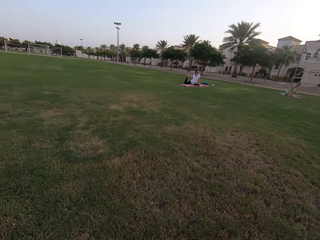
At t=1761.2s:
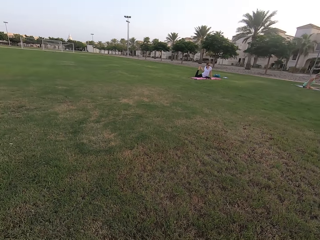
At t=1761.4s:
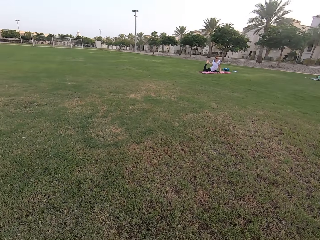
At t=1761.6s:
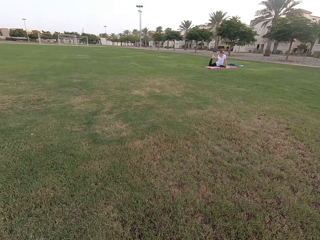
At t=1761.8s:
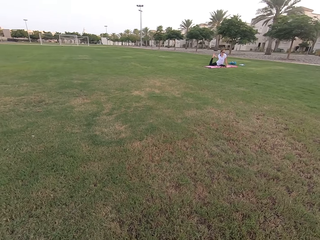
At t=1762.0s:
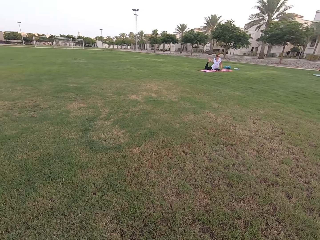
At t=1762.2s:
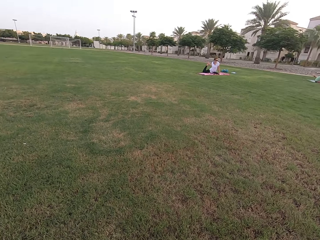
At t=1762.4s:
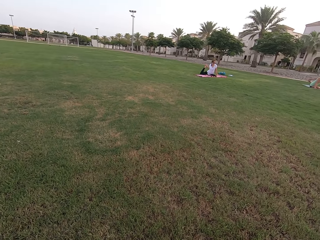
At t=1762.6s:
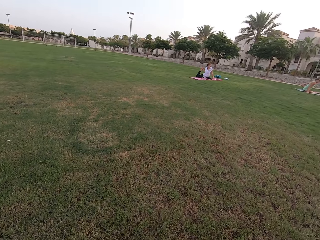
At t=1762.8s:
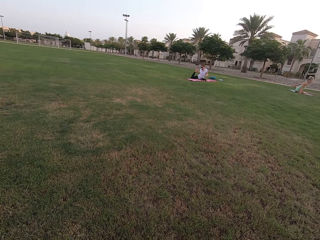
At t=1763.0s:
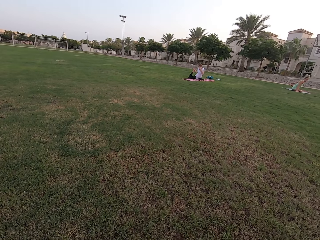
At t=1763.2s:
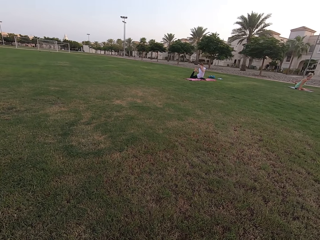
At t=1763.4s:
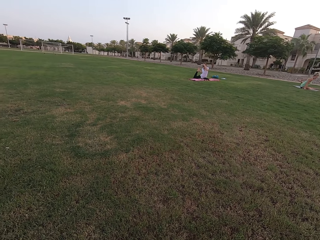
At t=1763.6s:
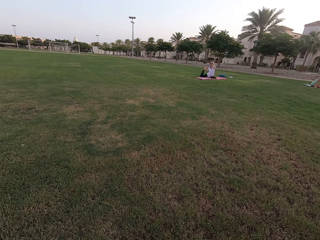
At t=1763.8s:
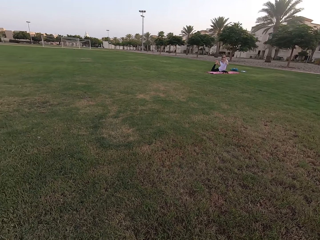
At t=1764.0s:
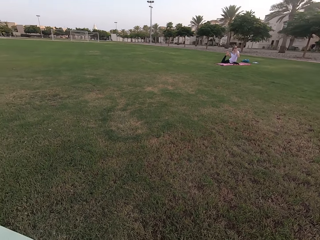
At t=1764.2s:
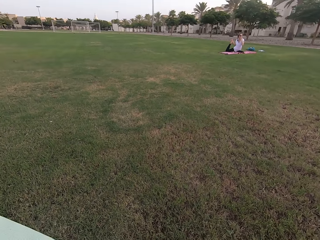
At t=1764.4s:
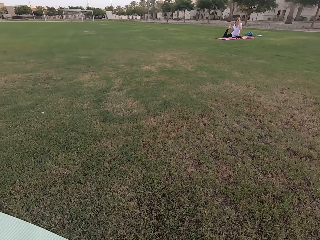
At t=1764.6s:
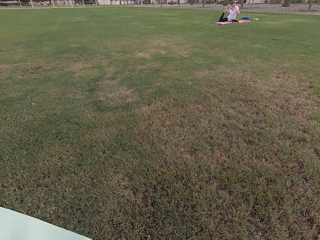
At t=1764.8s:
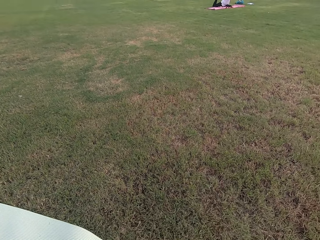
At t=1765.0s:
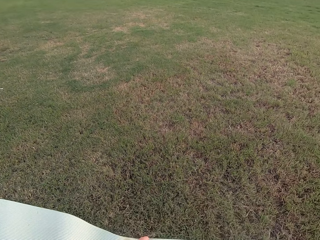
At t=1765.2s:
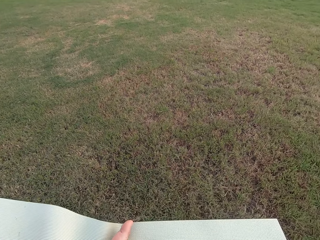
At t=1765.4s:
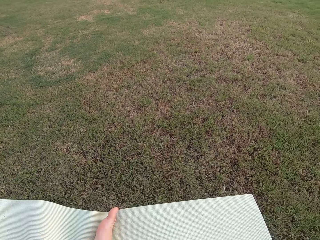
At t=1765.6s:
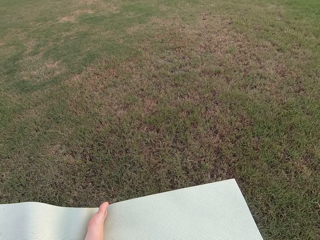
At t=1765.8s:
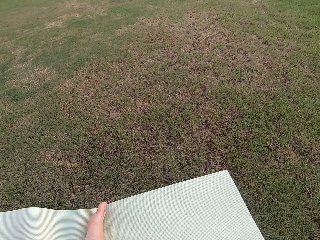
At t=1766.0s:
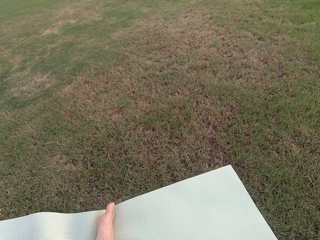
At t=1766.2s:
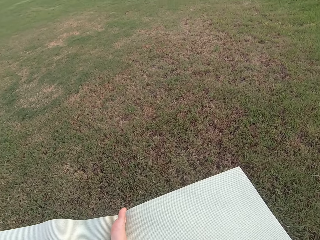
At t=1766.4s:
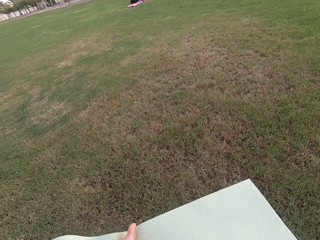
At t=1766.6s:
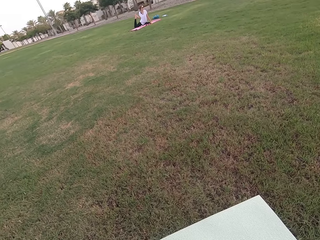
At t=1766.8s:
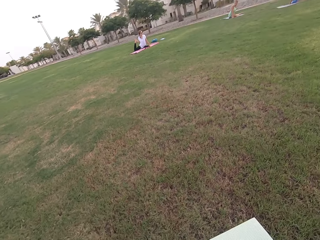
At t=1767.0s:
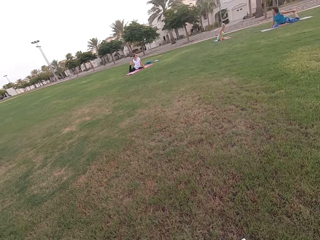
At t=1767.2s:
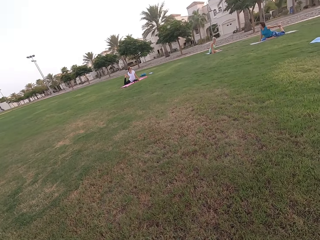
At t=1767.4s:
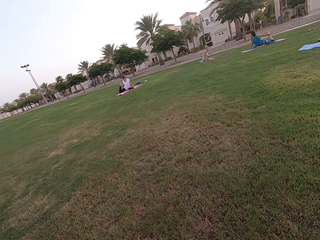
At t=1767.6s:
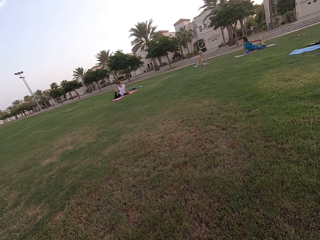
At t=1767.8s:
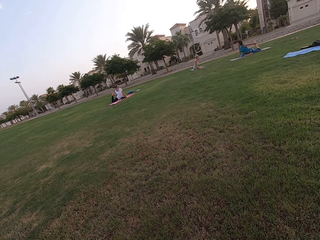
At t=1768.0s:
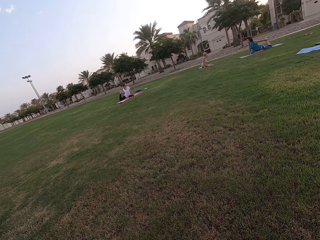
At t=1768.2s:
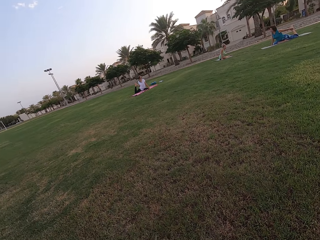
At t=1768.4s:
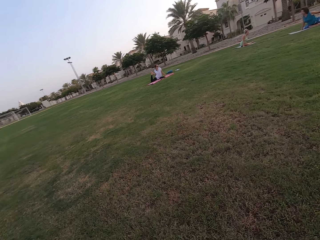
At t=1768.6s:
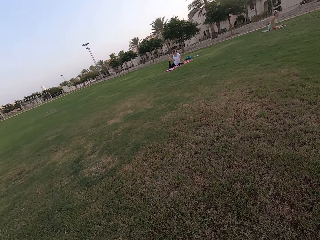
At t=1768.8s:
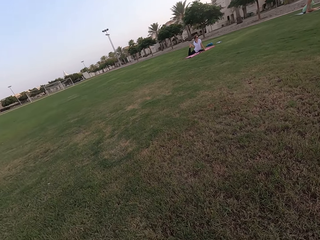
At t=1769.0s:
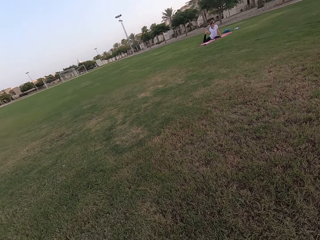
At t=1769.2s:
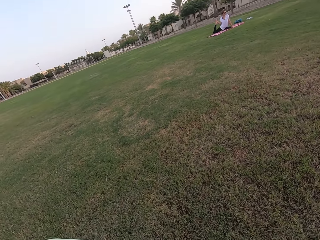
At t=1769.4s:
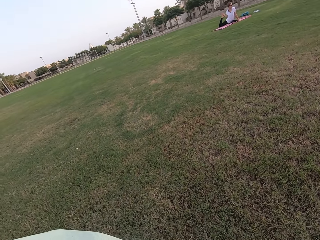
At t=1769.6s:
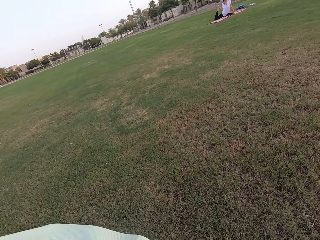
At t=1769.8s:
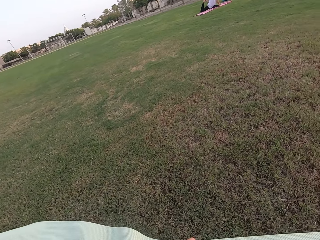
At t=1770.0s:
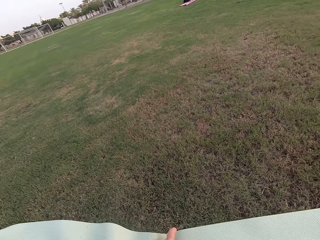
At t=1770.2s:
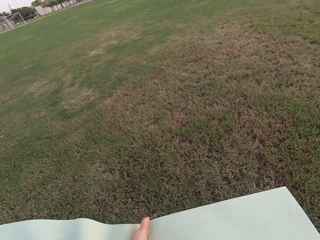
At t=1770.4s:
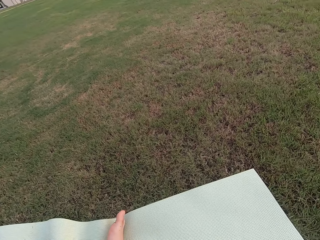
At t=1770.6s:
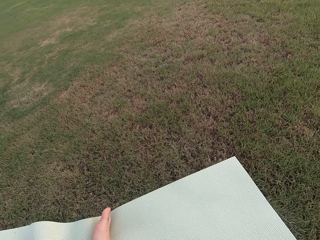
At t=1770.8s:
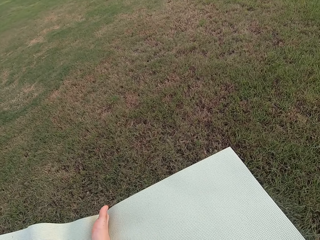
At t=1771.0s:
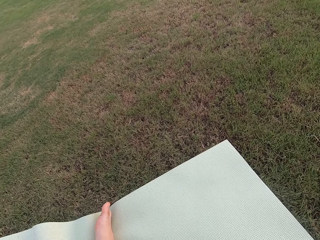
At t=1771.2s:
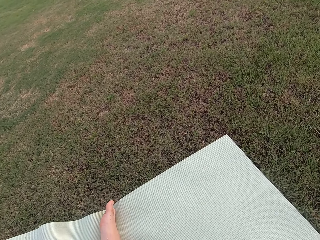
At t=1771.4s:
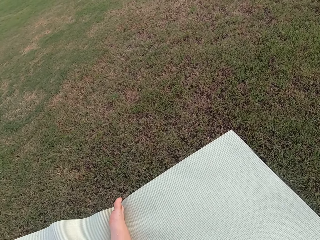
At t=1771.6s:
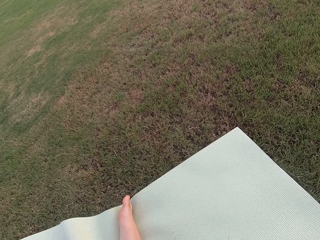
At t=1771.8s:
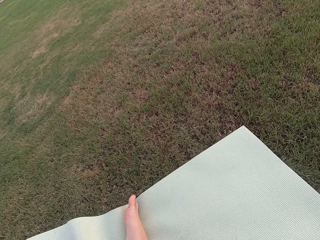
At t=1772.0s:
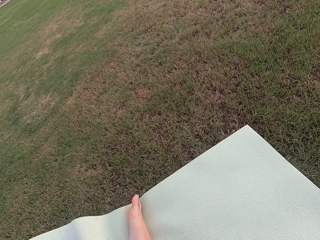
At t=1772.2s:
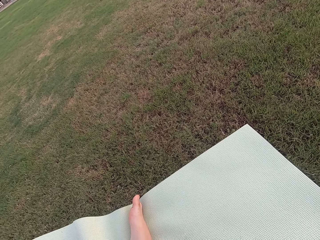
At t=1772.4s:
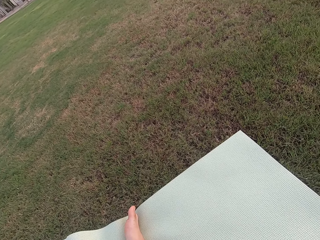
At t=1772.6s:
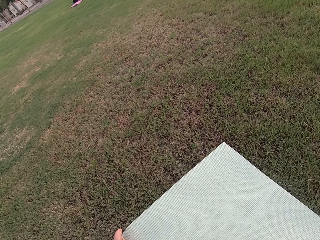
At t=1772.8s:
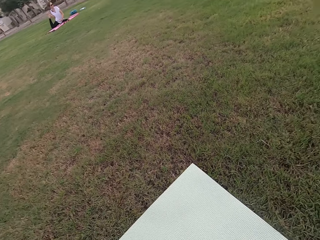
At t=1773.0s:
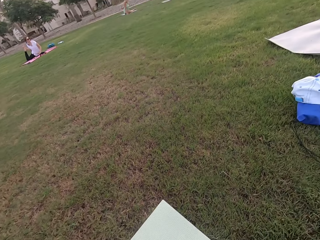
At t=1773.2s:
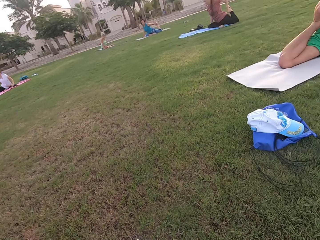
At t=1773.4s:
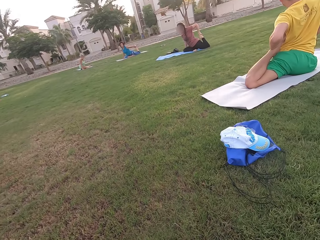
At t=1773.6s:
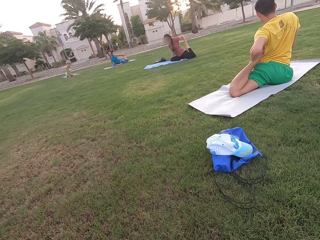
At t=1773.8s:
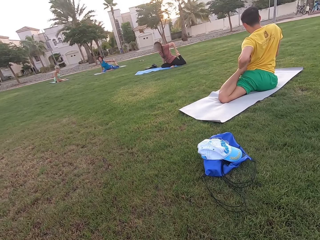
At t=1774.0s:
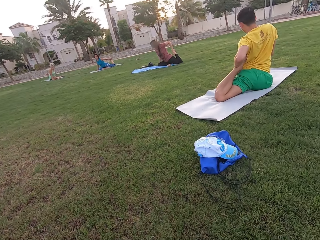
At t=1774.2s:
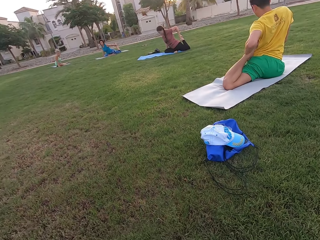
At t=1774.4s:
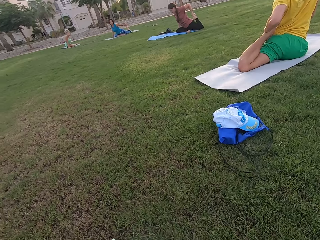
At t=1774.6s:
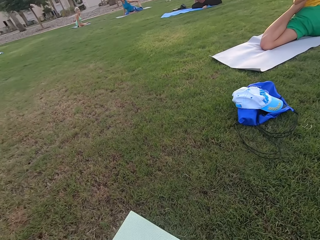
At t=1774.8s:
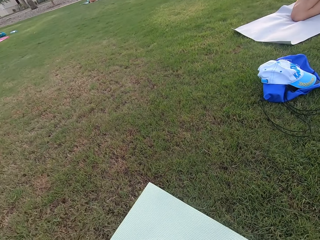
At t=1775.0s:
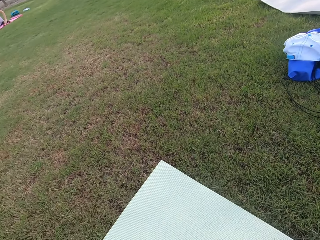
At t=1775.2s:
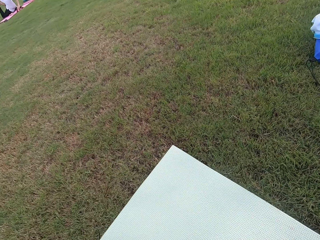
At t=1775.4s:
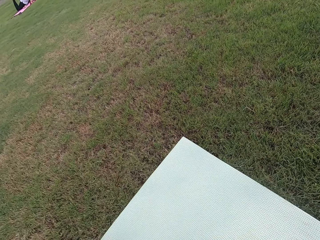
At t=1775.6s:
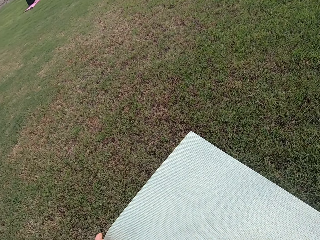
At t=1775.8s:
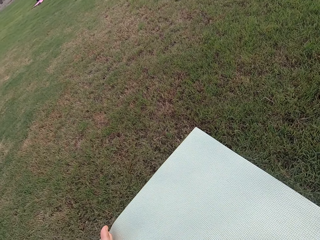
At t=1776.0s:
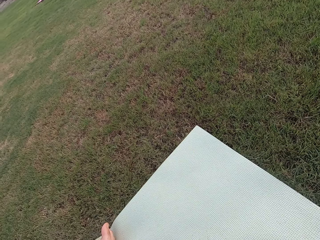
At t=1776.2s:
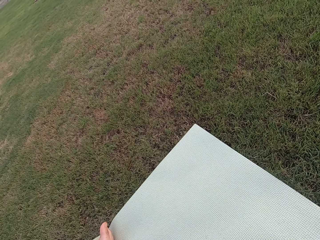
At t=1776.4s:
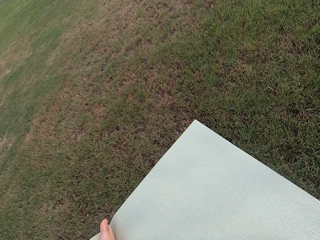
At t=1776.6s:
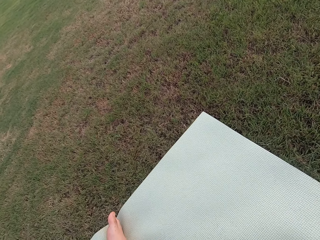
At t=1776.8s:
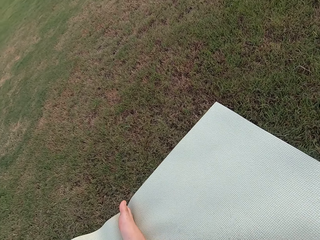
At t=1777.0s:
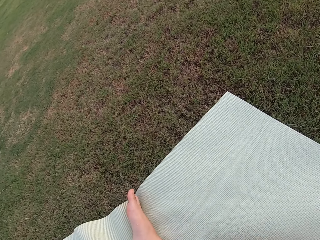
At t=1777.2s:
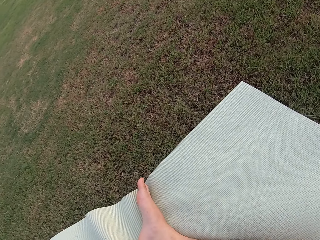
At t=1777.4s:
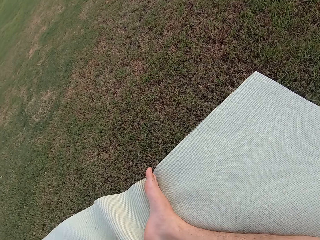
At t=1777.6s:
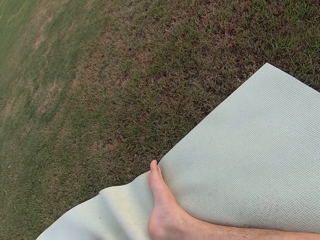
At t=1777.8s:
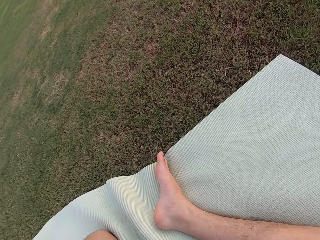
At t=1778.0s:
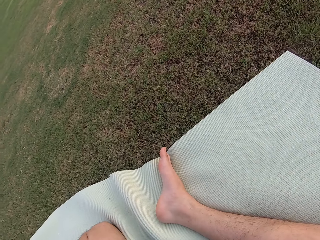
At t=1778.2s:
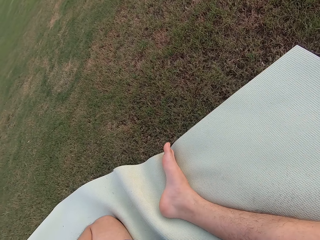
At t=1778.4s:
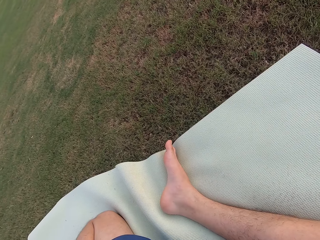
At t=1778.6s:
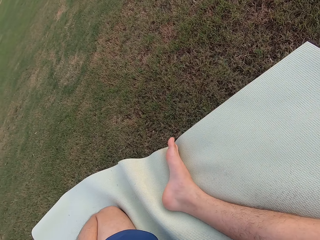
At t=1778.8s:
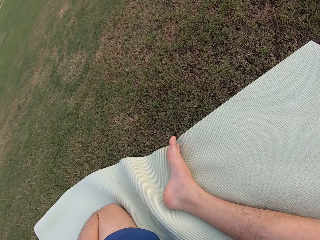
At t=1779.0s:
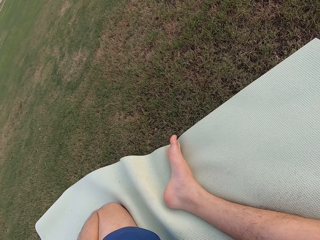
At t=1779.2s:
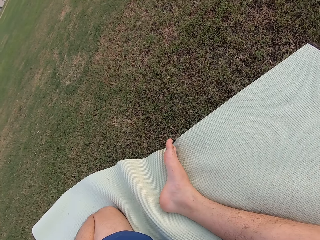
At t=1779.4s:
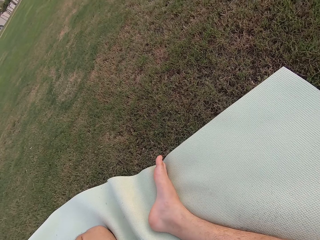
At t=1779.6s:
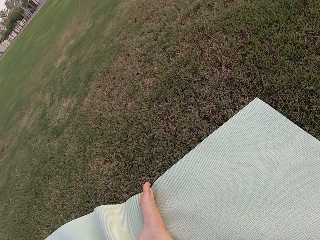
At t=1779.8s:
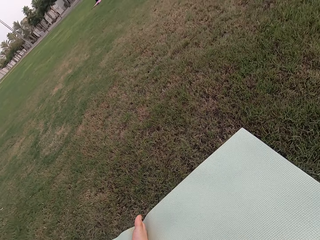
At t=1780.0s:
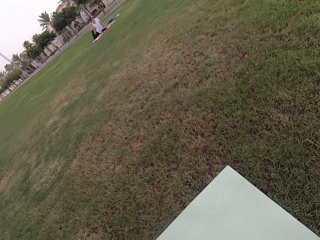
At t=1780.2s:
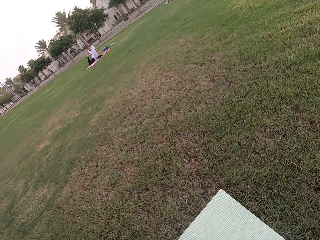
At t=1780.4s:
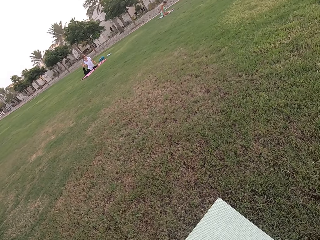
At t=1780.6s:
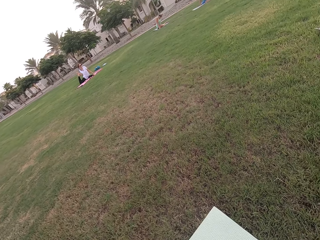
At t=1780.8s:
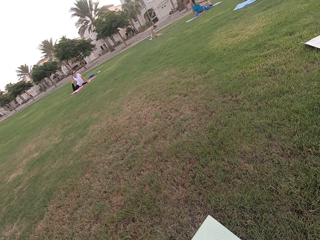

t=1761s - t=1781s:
The camera wearer looks around the field. They stare at the persons. They look around the field. The persons stretch their legs and hands. The camera wearer looks around the field.

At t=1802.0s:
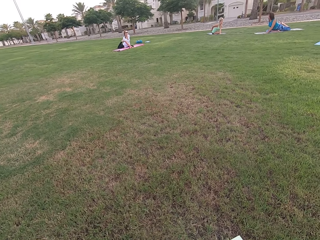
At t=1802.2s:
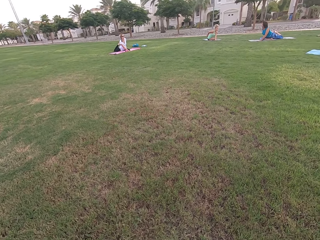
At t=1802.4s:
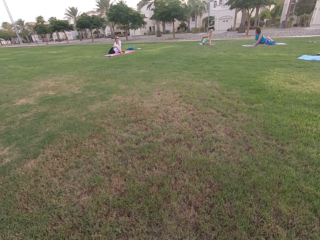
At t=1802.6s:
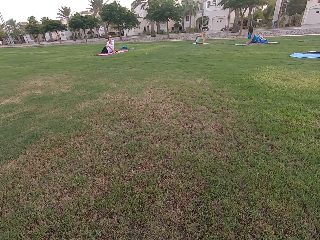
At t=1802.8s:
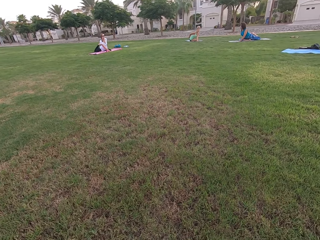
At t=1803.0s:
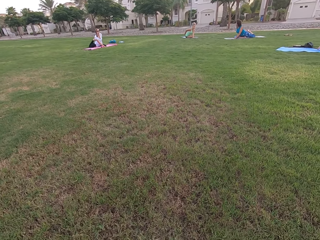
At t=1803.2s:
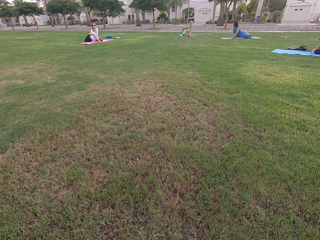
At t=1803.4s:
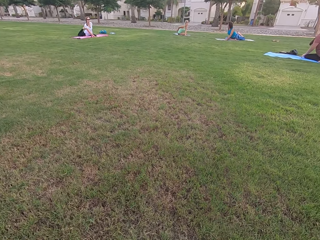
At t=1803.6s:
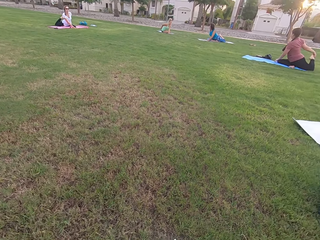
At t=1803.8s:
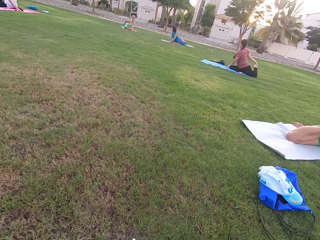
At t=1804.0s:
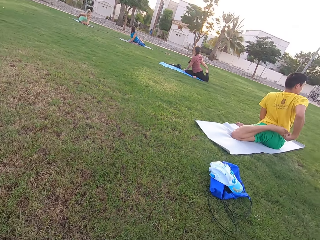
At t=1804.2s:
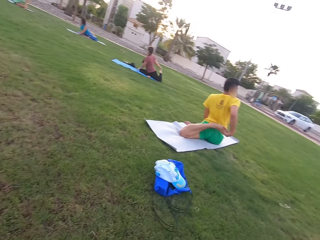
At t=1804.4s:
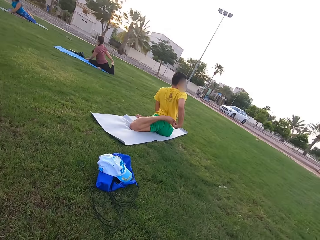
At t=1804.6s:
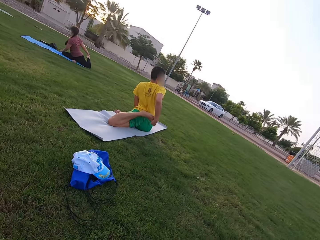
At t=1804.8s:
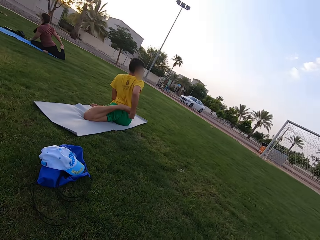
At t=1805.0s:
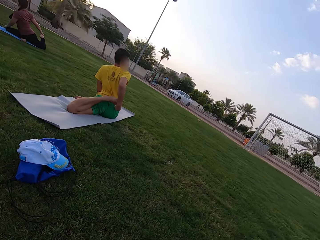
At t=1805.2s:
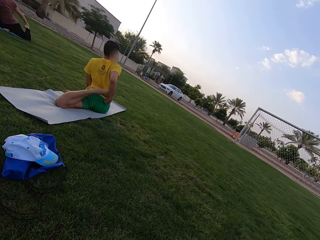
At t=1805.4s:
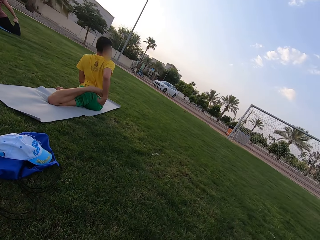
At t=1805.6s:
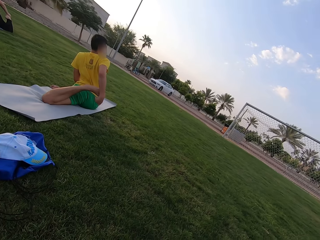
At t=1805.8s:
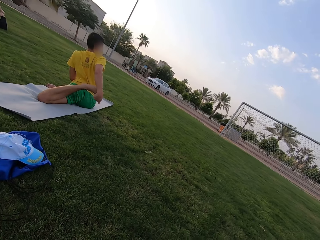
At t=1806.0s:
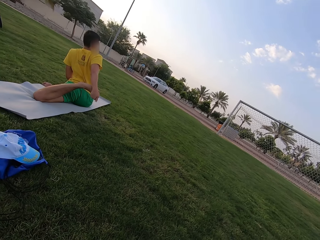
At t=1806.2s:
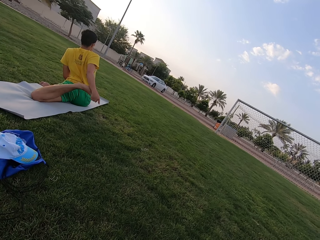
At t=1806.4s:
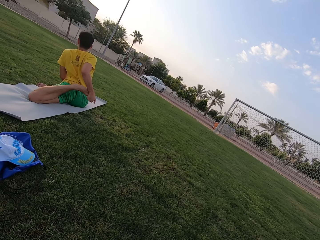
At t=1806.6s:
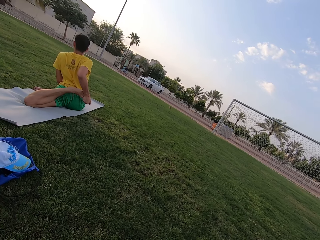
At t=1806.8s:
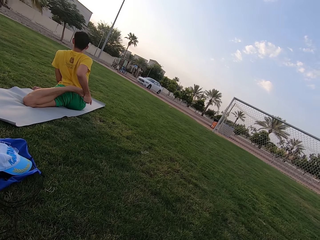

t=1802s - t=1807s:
The camera wearer looks around the field.
